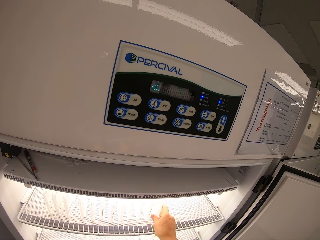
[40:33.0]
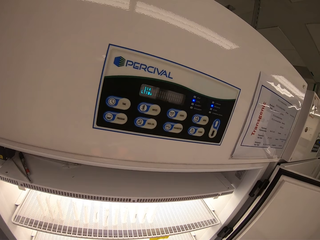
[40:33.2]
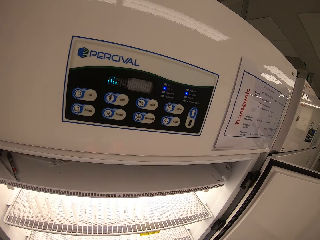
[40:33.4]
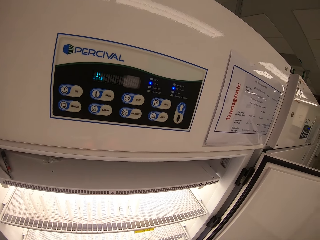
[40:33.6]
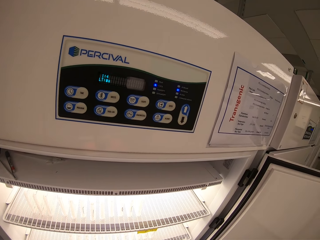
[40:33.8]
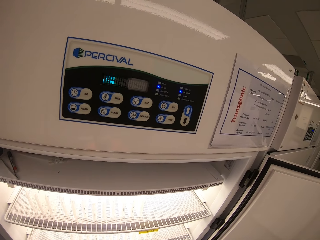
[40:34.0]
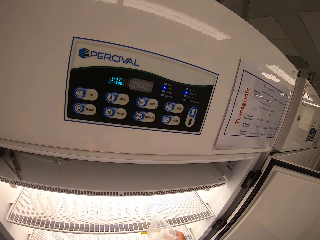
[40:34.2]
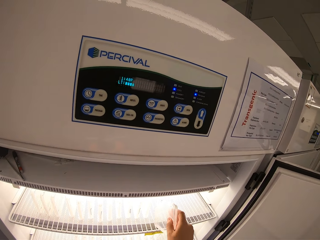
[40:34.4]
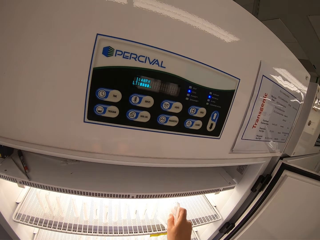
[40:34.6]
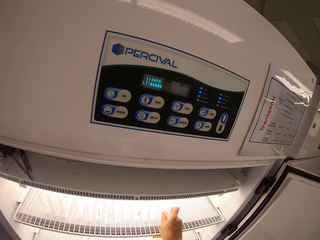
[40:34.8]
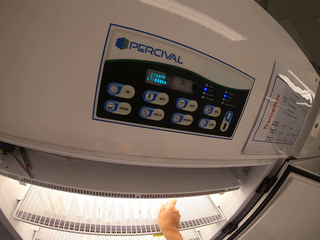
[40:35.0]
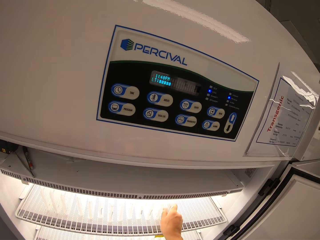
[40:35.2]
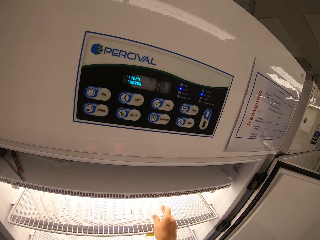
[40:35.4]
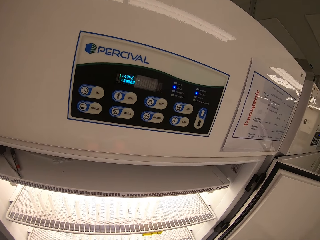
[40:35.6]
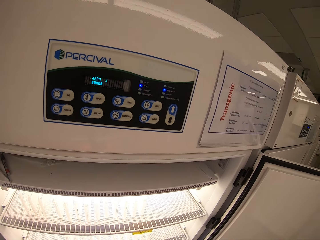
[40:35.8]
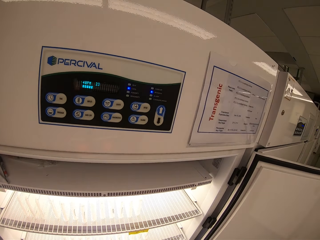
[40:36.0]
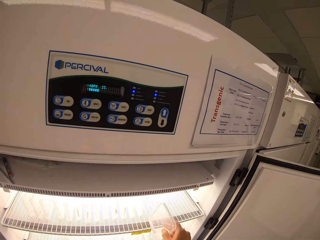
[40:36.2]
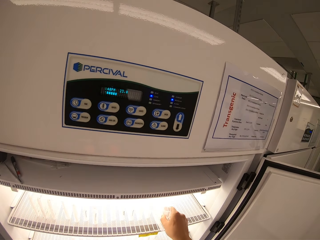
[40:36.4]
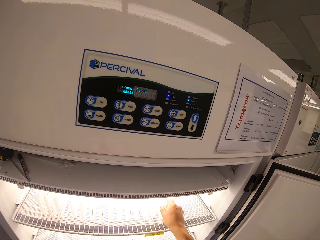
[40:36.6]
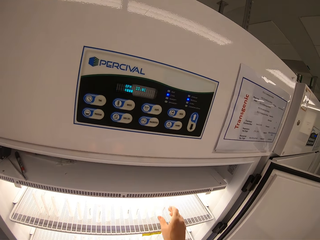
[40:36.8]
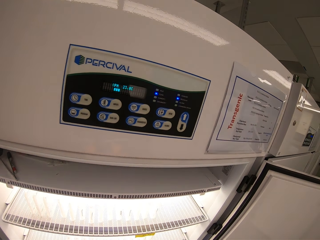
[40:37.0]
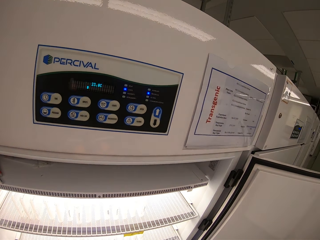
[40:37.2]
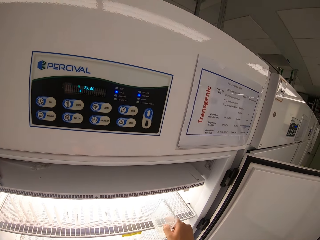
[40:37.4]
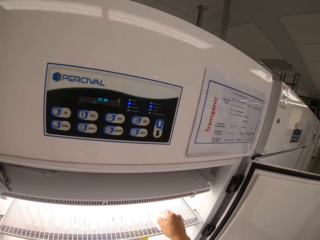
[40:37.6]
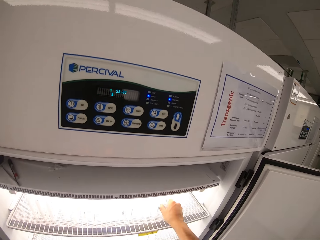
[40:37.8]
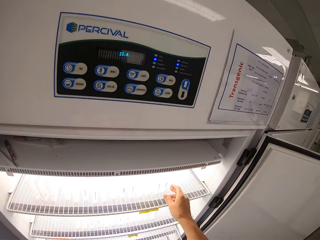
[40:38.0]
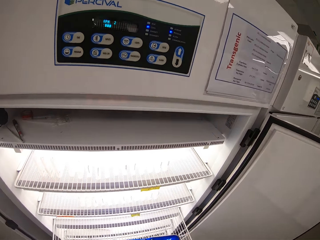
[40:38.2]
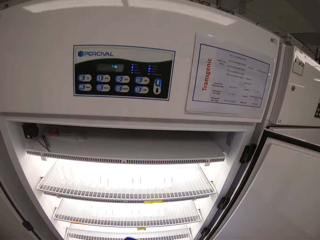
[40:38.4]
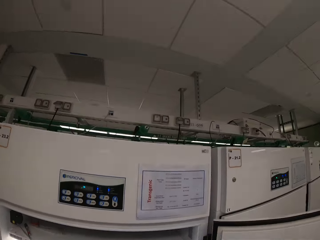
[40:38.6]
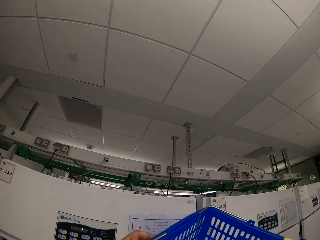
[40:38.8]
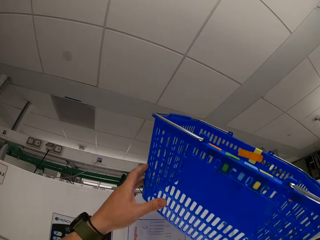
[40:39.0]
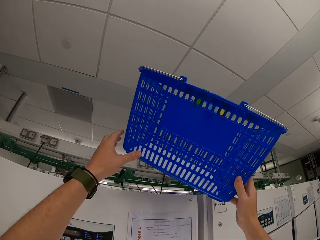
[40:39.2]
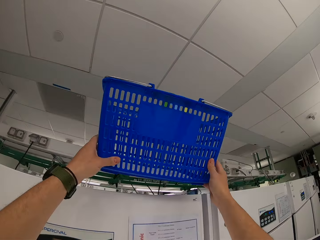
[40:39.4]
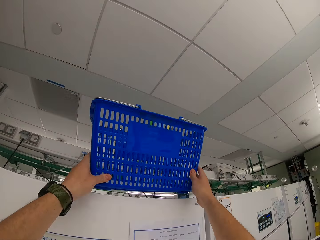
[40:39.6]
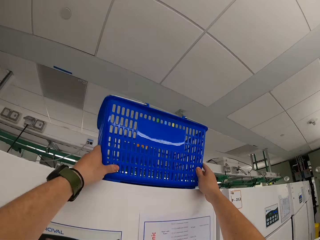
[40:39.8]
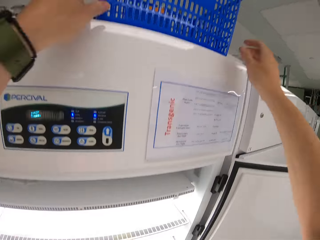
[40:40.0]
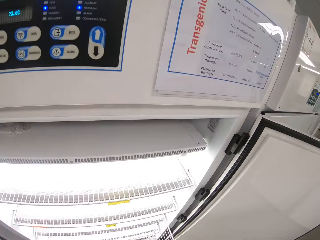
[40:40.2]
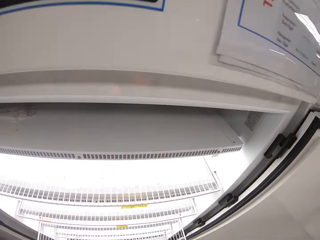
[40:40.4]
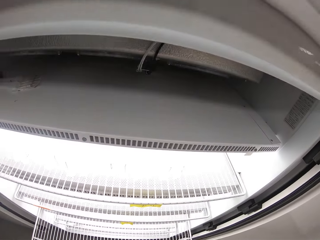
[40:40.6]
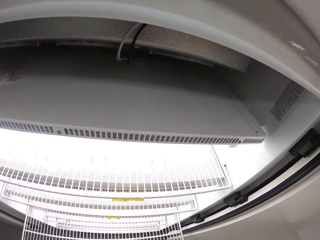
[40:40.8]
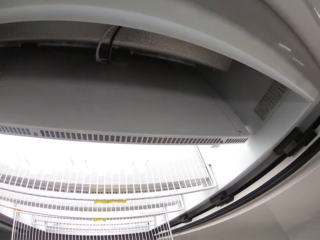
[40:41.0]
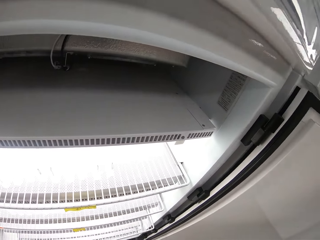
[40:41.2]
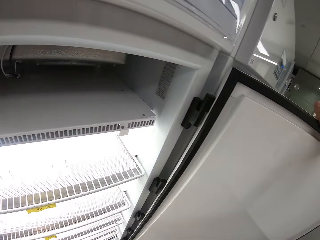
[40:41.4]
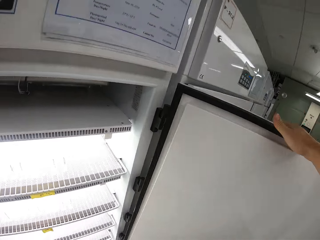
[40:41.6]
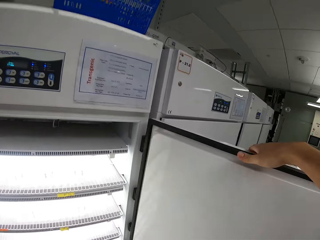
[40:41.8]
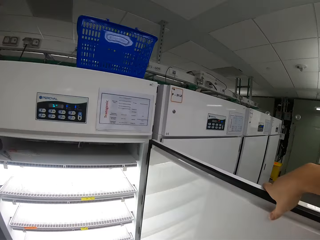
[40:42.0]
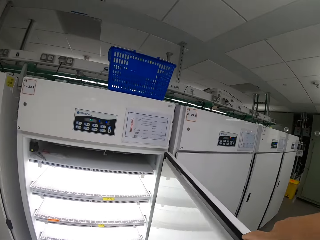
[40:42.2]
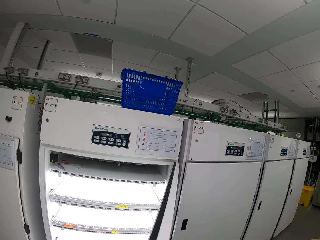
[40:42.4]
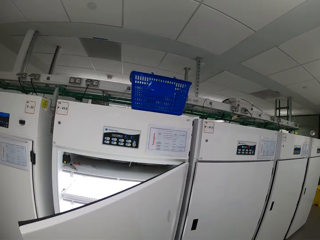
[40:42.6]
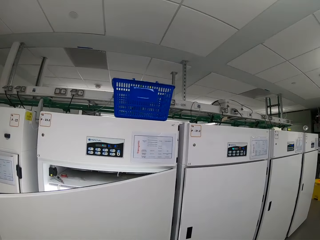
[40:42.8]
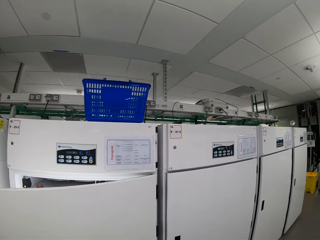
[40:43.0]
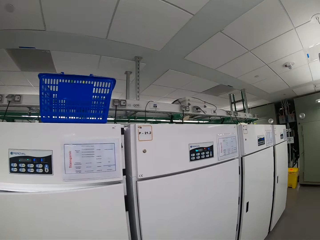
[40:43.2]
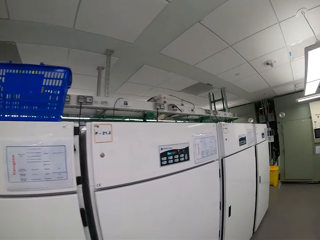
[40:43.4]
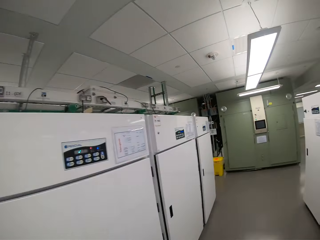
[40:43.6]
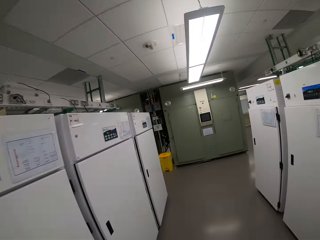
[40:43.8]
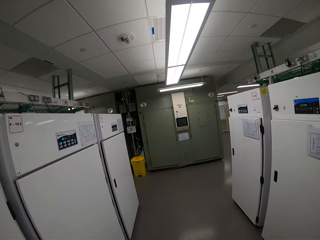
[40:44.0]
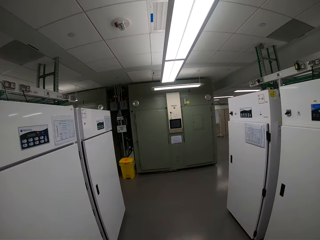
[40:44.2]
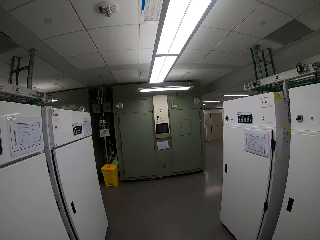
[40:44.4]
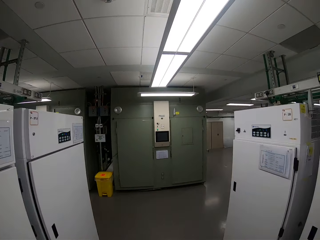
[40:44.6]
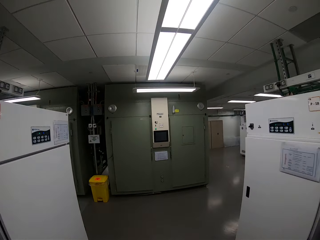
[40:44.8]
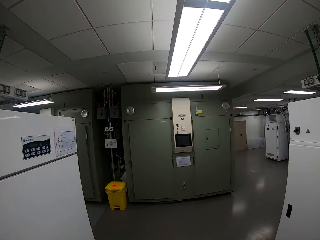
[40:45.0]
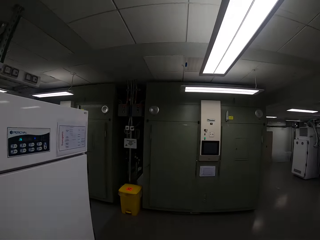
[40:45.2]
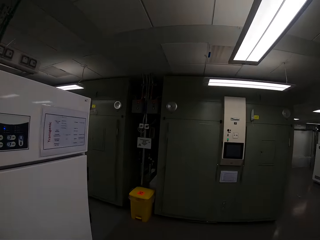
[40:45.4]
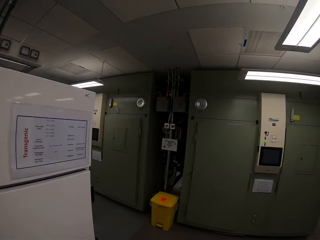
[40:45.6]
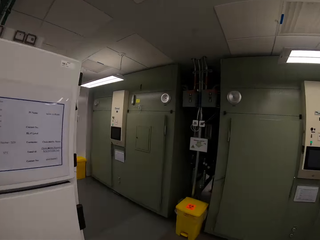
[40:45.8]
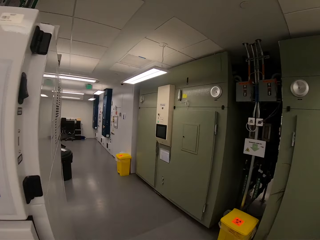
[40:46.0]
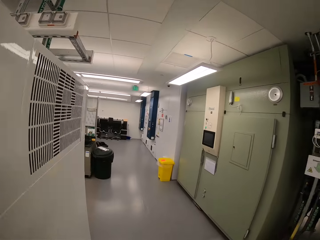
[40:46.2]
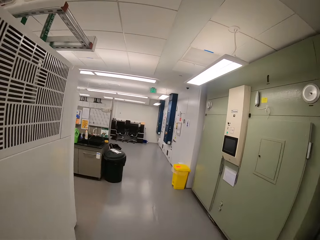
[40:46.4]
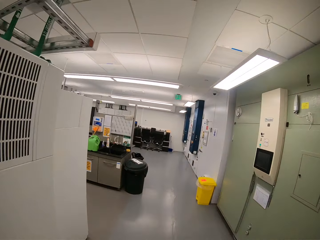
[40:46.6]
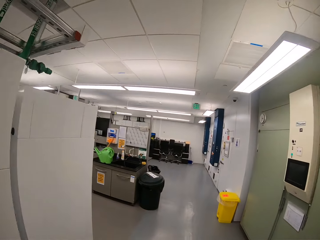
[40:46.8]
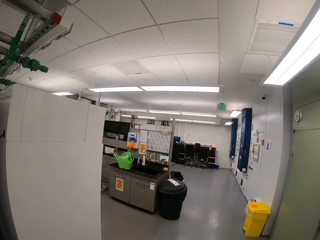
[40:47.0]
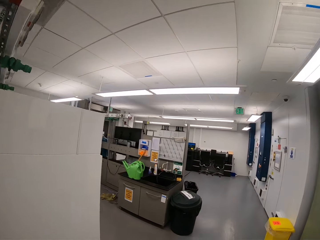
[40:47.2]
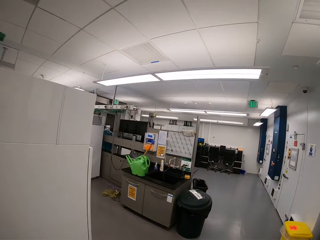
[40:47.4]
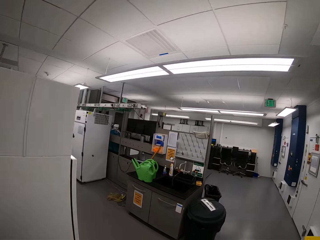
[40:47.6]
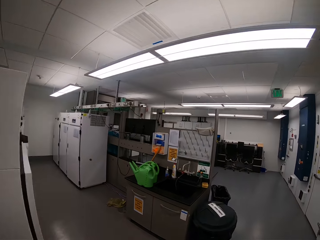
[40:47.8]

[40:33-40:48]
The camera wearer places a plastic basket on the top of the scientific tissue culture chamber, with both of his hands. He uses his right hand to close the door of the scientific tissue culture chamber. He walks away from the scientific tissue culture chamber, to his right in the laboratory.

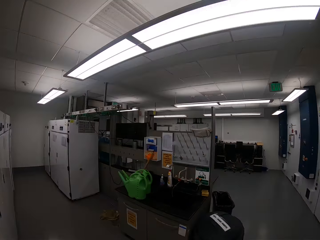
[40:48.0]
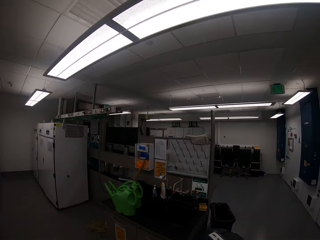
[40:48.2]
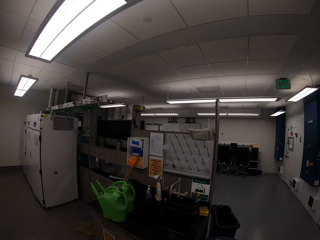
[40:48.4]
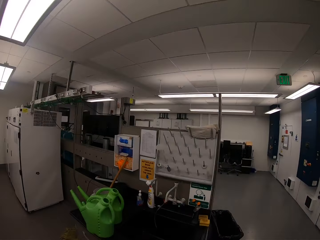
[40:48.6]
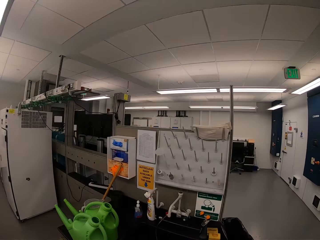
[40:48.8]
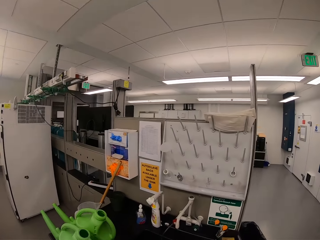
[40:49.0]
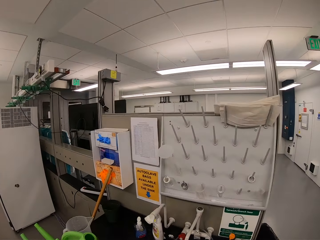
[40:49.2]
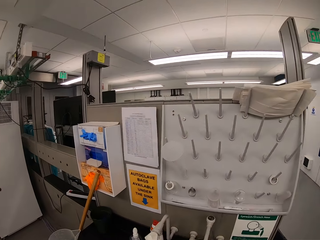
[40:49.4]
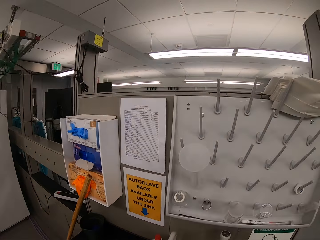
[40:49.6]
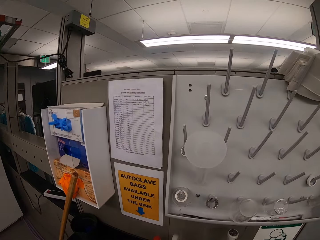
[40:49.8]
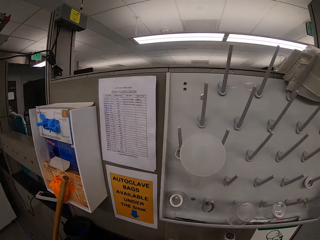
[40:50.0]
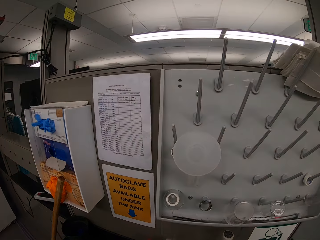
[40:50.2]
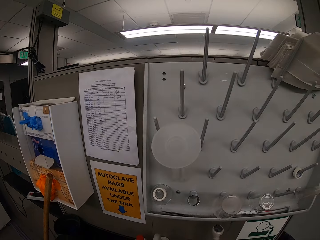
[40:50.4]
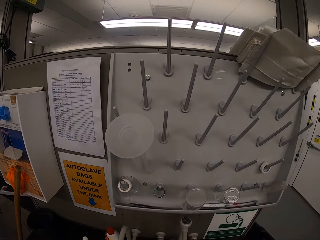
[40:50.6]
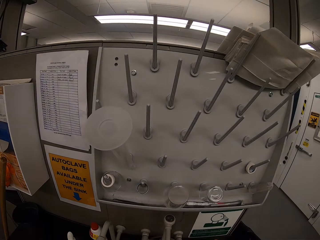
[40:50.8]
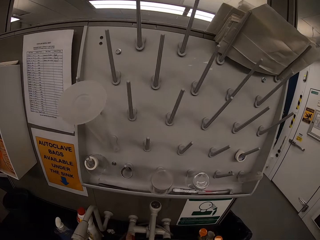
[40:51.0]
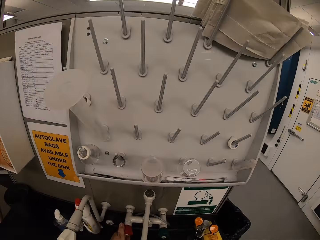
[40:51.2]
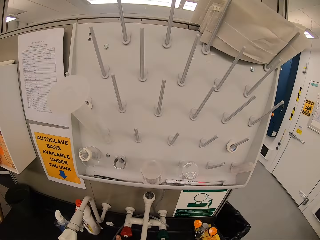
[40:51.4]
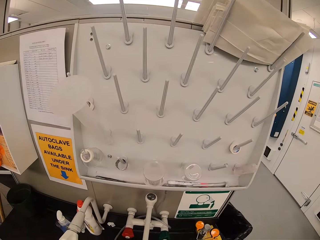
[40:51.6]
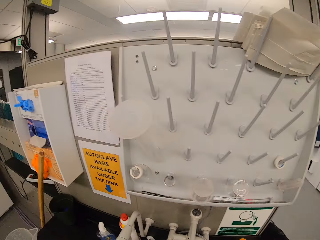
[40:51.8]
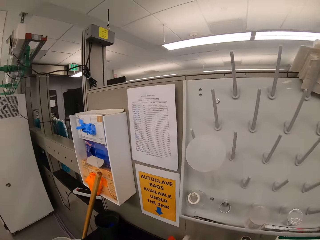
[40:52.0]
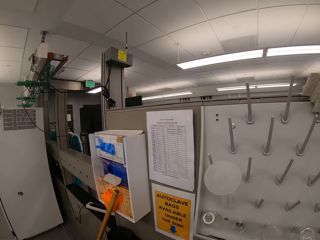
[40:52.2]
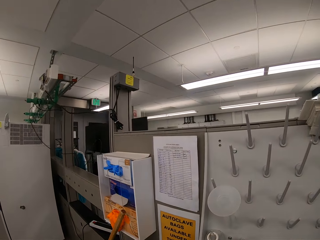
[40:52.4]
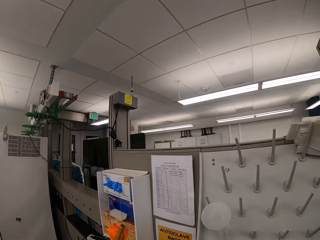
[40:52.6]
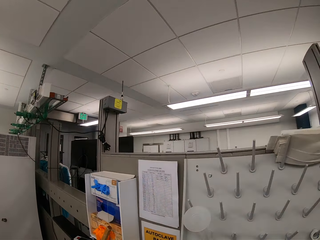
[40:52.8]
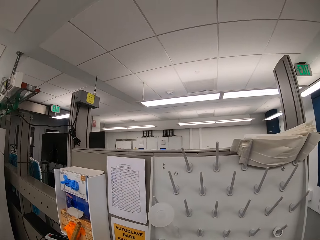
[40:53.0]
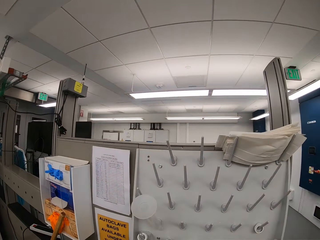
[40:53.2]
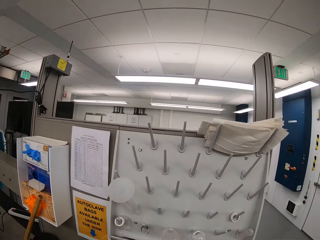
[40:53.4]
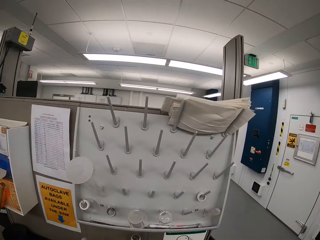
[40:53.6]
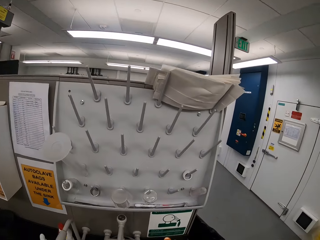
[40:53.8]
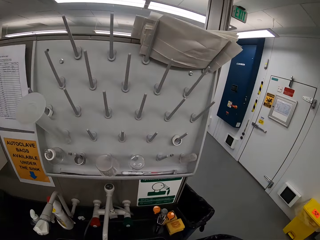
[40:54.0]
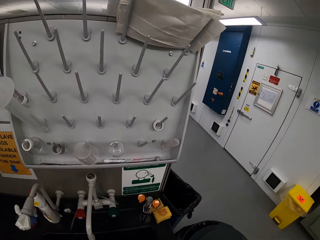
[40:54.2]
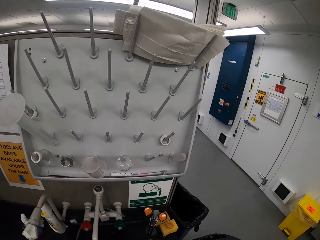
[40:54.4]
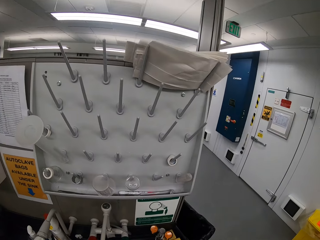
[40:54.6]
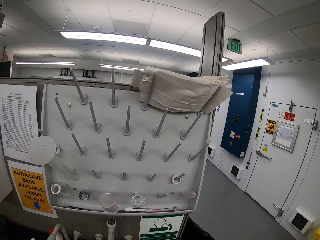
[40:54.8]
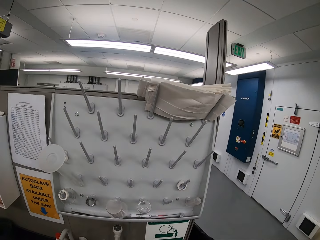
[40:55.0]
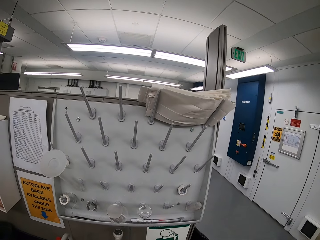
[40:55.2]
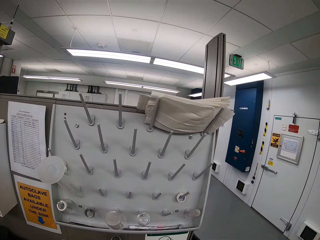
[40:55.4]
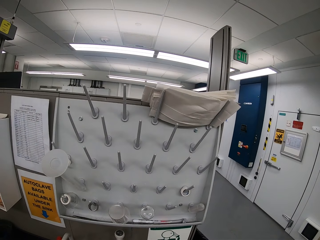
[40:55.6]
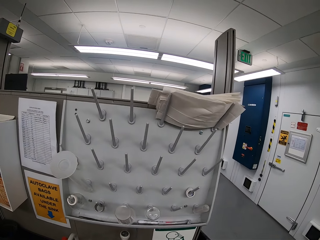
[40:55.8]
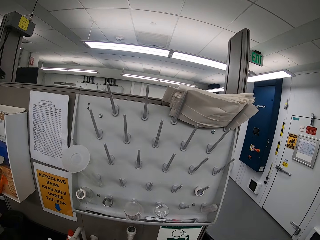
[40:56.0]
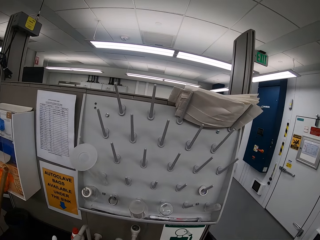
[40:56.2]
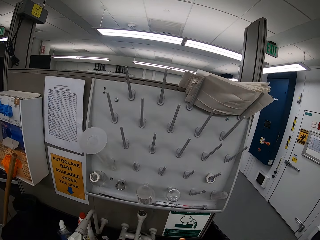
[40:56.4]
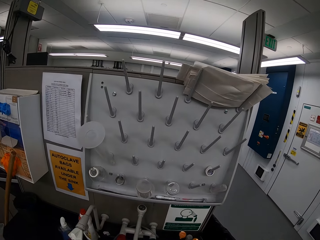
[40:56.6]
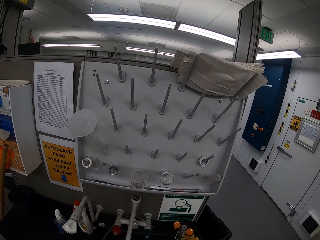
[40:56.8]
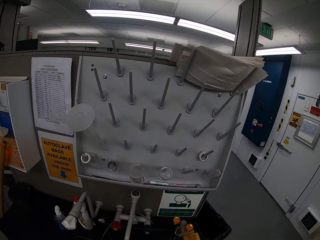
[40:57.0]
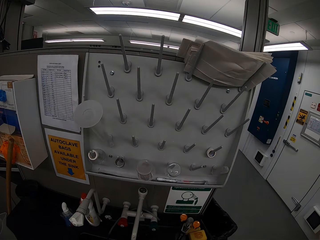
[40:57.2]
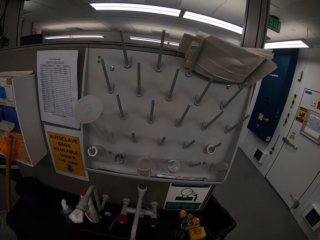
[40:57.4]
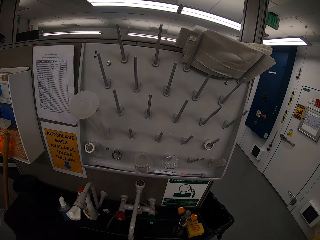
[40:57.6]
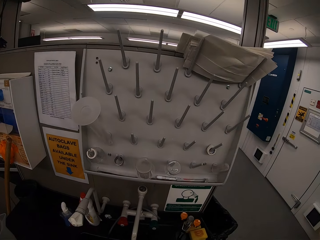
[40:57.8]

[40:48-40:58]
The camera wearer opens a tap of water. They rinse their hands.
